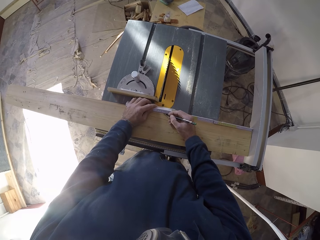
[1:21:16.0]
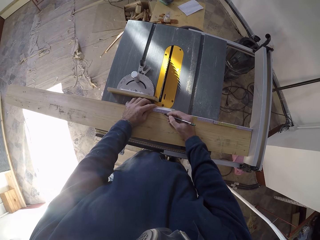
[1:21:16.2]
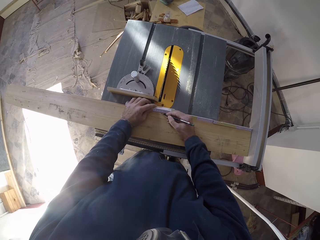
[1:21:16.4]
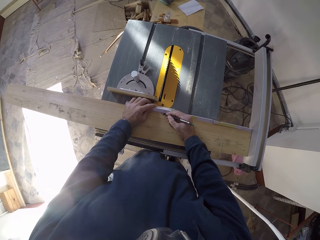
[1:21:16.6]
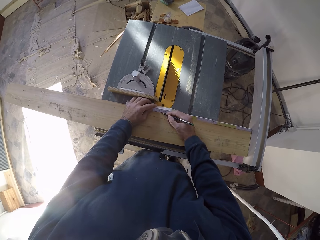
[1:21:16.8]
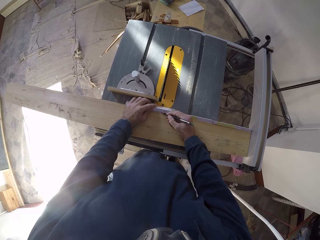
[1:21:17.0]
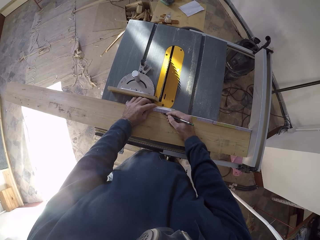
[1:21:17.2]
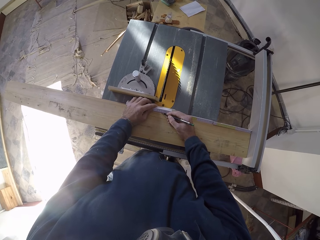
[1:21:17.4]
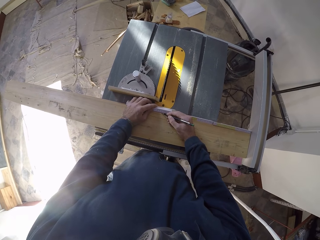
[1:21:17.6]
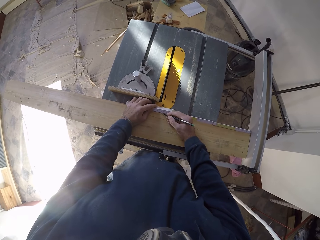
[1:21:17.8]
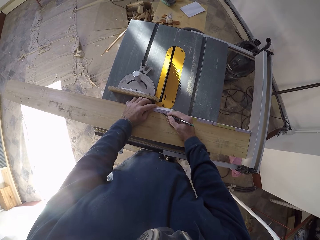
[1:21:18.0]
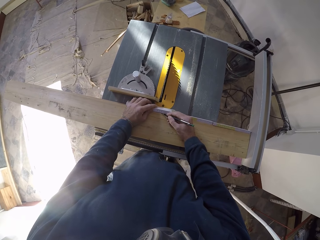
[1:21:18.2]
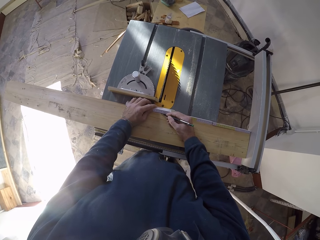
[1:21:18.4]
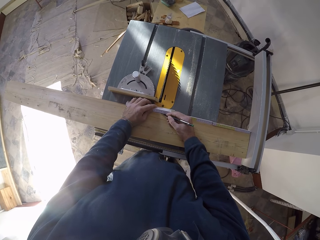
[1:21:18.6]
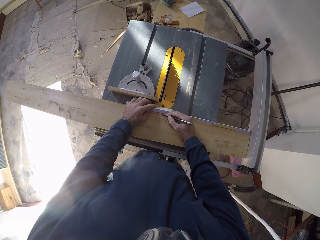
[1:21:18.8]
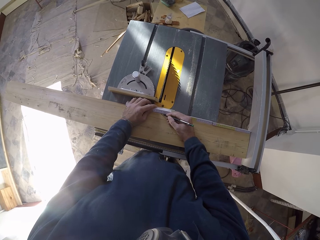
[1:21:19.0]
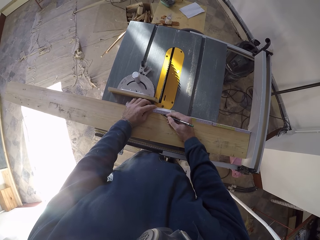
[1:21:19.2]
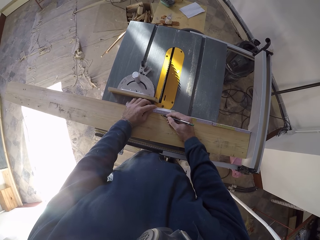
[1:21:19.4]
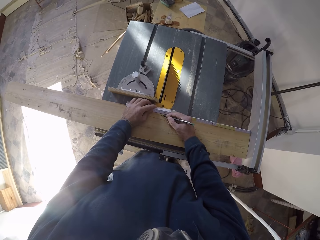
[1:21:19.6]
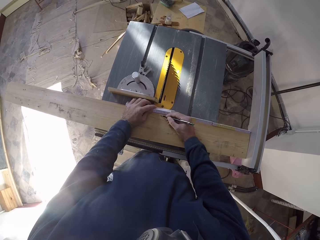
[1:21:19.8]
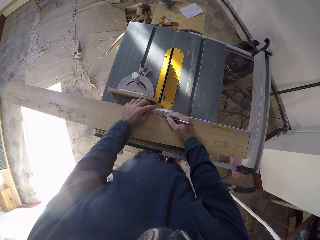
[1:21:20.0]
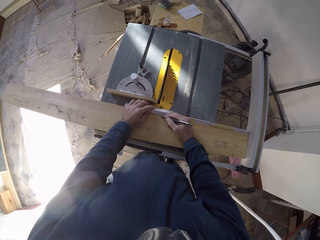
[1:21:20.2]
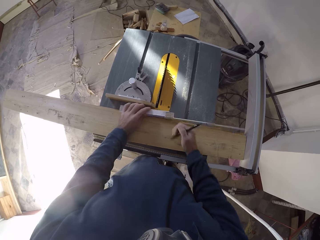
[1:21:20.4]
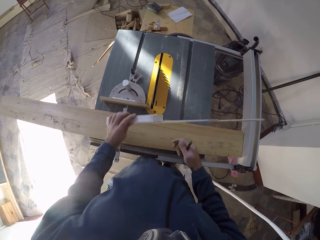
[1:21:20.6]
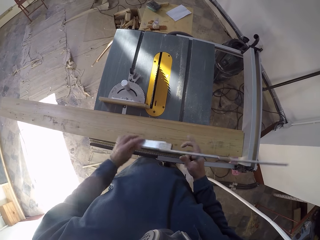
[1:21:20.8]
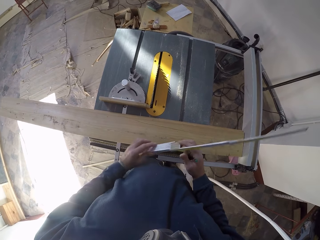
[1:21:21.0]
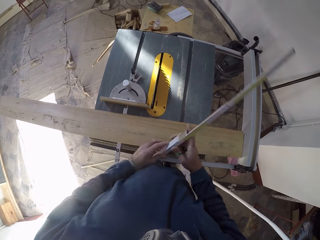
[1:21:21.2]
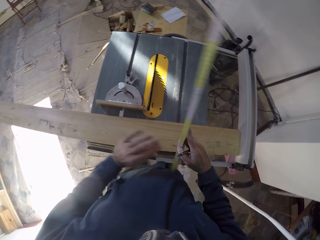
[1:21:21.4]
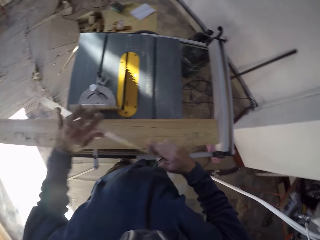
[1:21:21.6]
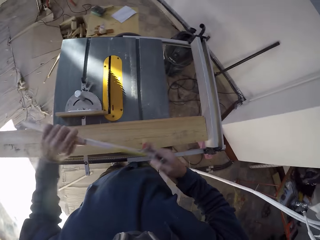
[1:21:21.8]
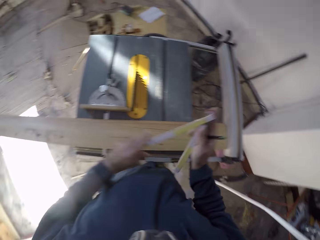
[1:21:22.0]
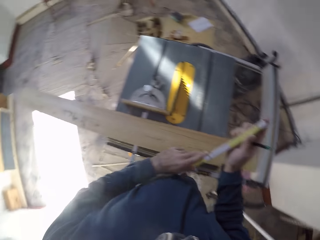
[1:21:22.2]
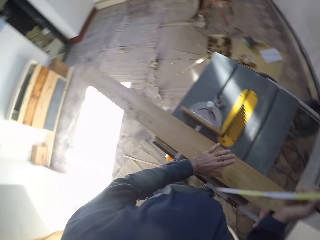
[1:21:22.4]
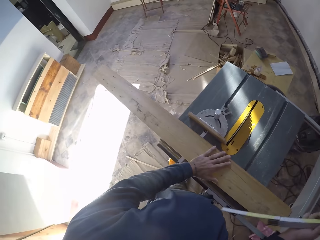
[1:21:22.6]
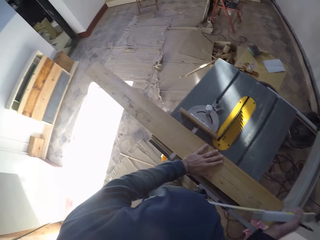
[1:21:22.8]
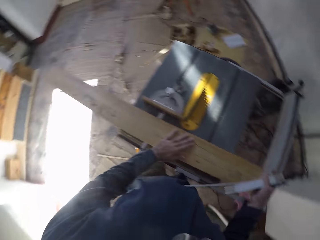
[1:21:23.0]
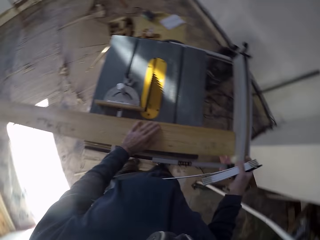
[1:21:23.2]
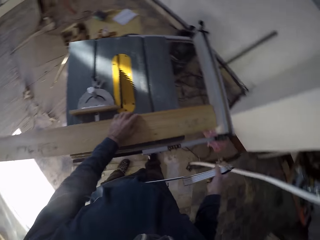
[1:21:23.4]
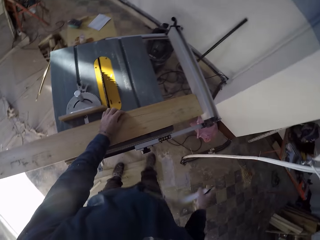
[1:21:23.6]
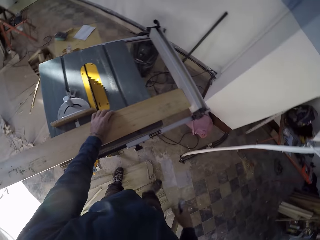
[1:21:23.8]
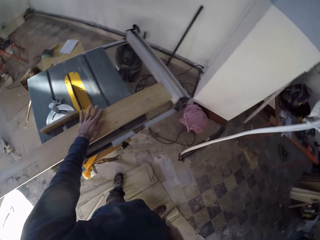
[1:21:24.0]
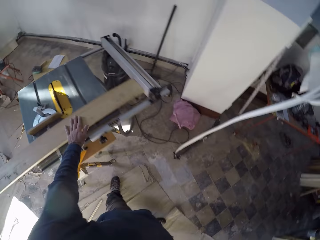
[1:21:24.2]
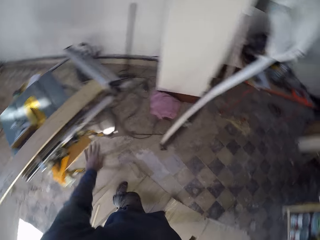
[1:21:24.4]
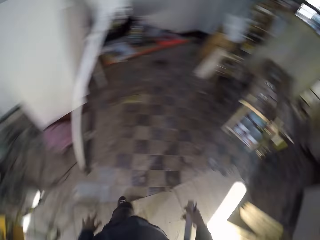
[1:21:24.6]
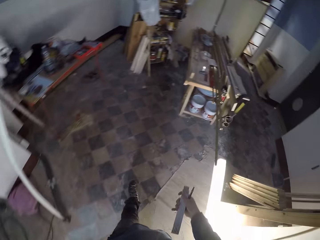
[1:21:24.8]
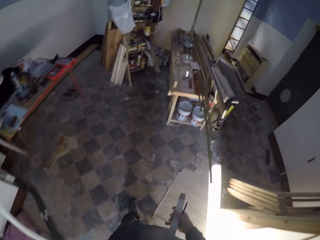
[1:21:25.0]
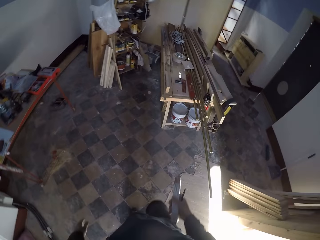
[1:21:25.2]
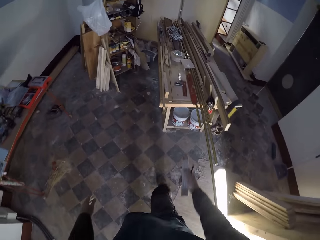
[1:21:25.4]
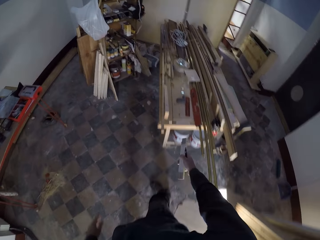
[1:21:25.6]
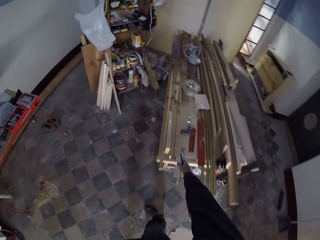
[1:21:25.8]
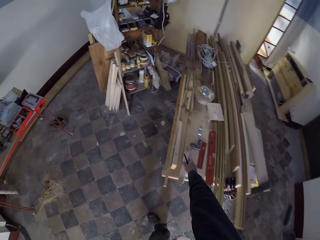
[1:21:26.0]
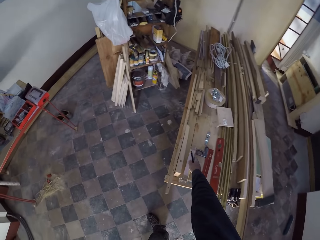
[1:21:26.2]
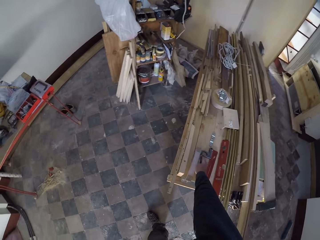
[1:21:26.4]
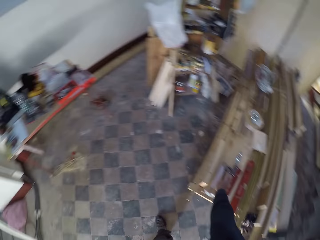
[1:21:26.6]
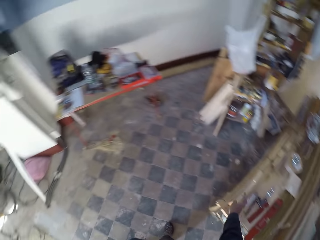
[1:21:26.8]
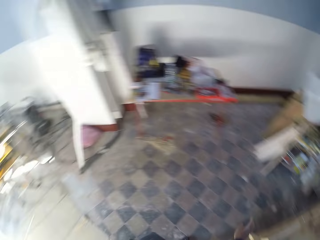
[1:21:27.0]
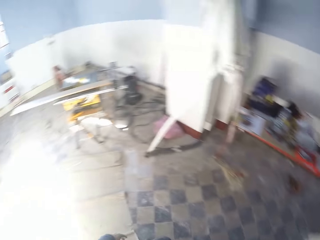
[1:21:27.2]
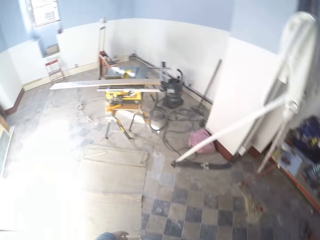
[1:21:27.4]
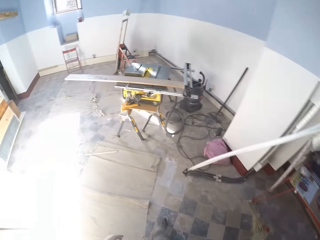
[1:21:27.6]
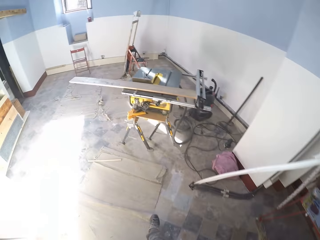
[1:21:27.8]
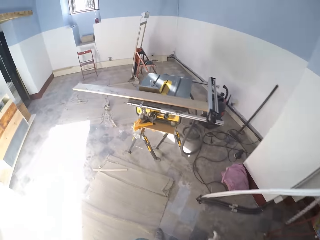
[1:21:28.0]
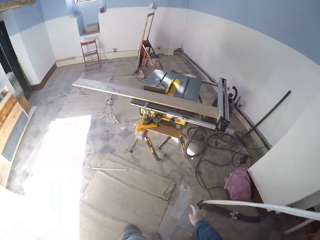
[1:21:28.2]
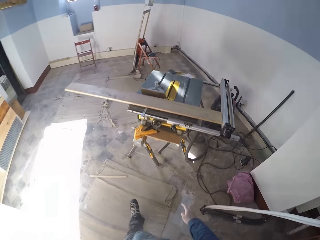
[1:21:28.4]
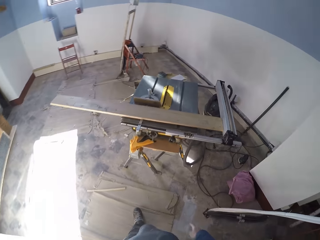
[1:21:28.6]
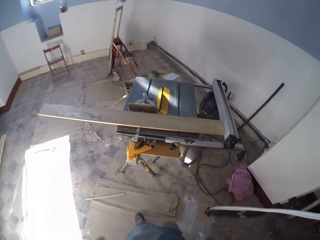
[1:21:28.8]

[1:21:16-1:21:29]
The camera wearer lifts the foldable ruler from the long wood plank with his left hand. He measures the long wood plank with the foldable ruler in his right hand. He holds the measurement tool. He places his left hand on the long wood plank. He folds the measurement tool. He walks. He places the foldable ruler and biro on the workbench with his right hand. He walks.

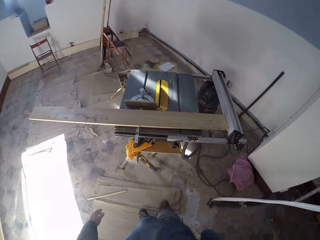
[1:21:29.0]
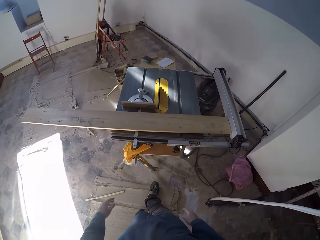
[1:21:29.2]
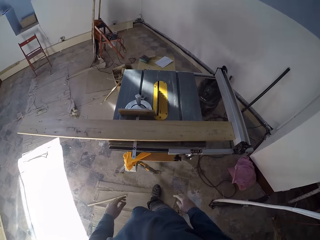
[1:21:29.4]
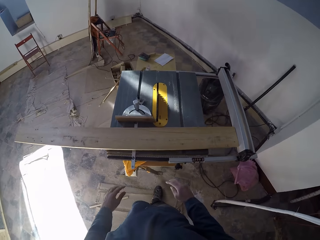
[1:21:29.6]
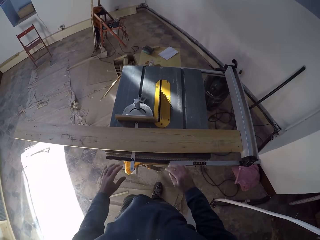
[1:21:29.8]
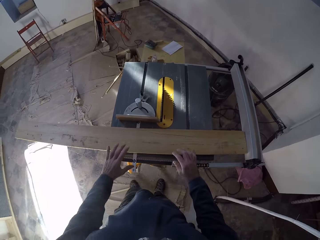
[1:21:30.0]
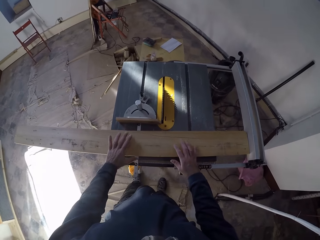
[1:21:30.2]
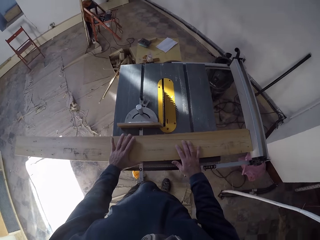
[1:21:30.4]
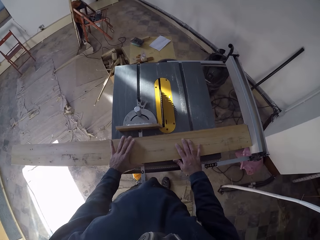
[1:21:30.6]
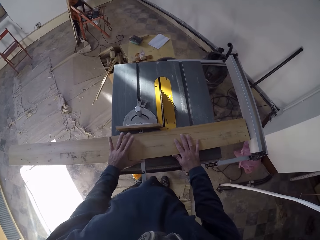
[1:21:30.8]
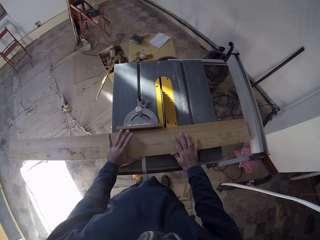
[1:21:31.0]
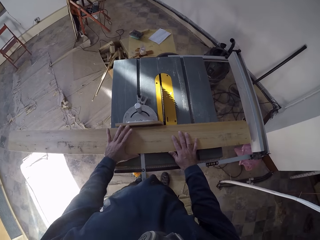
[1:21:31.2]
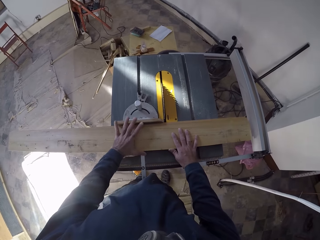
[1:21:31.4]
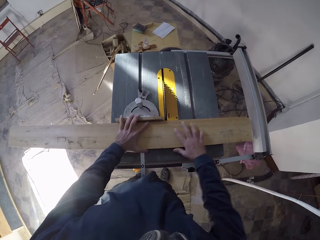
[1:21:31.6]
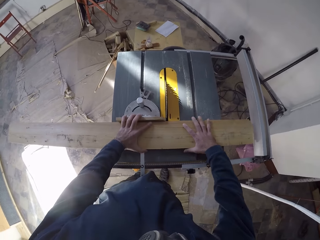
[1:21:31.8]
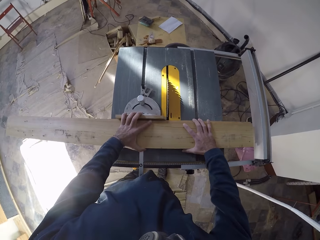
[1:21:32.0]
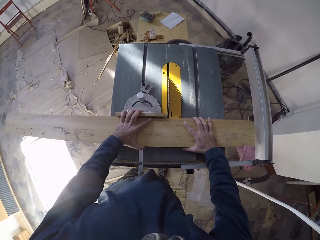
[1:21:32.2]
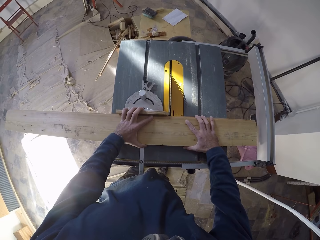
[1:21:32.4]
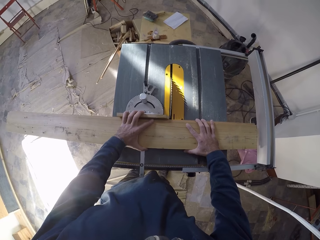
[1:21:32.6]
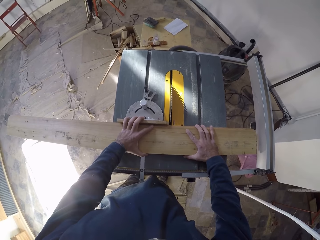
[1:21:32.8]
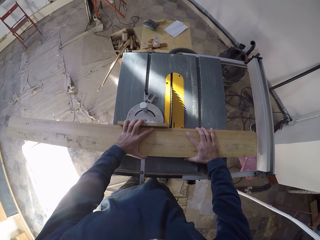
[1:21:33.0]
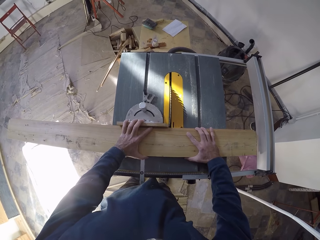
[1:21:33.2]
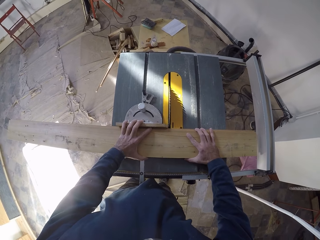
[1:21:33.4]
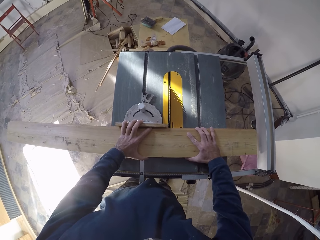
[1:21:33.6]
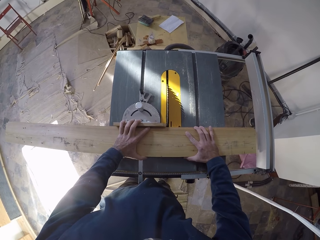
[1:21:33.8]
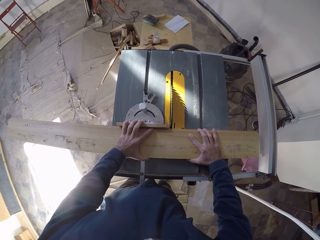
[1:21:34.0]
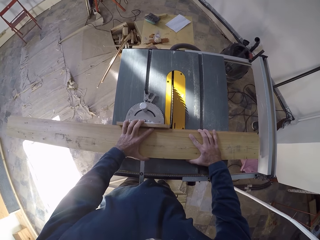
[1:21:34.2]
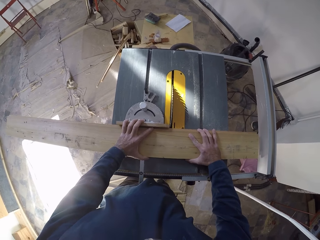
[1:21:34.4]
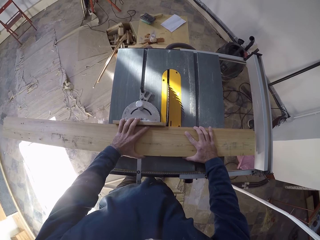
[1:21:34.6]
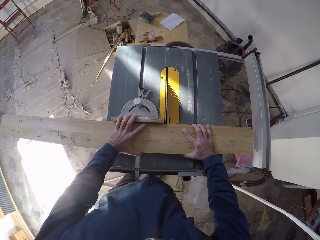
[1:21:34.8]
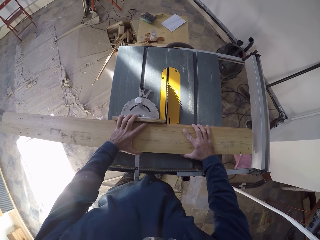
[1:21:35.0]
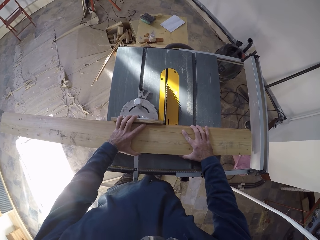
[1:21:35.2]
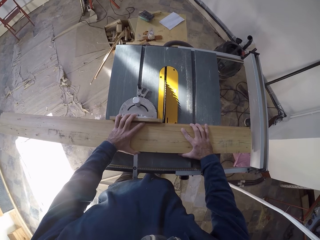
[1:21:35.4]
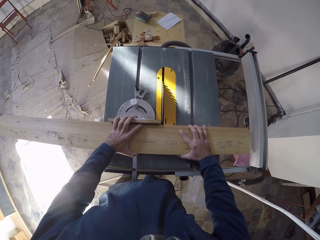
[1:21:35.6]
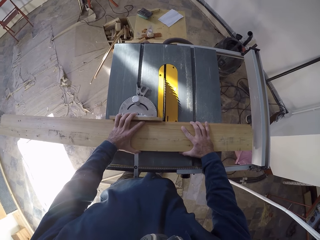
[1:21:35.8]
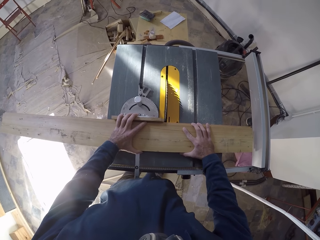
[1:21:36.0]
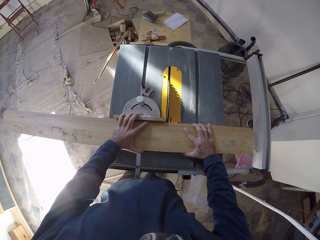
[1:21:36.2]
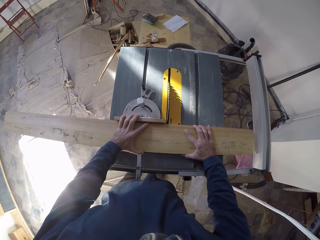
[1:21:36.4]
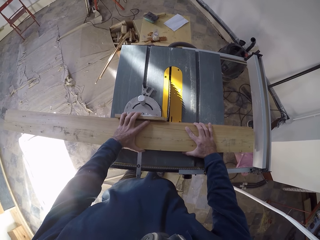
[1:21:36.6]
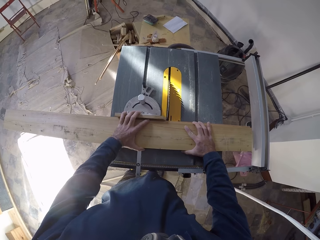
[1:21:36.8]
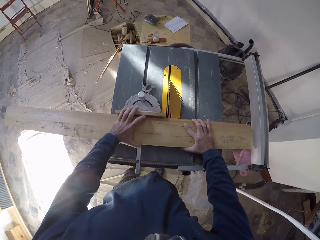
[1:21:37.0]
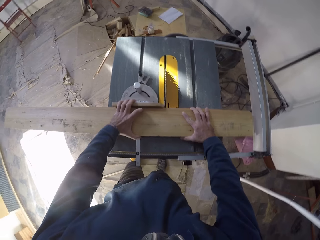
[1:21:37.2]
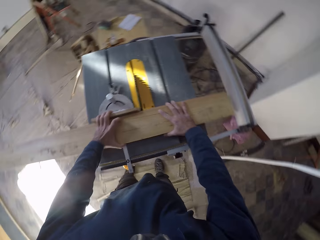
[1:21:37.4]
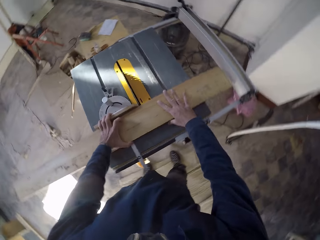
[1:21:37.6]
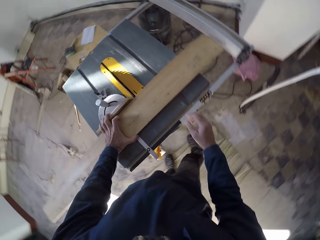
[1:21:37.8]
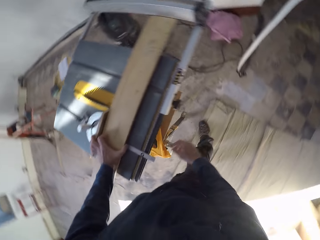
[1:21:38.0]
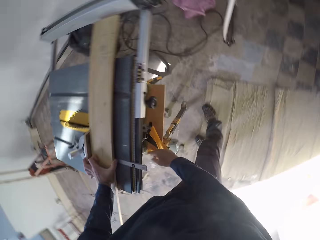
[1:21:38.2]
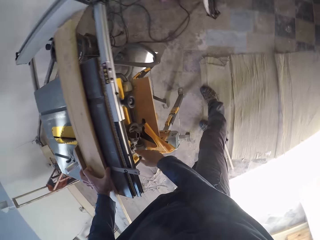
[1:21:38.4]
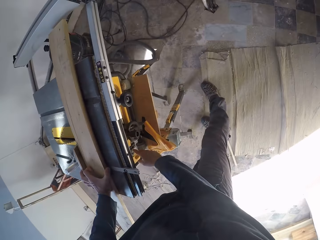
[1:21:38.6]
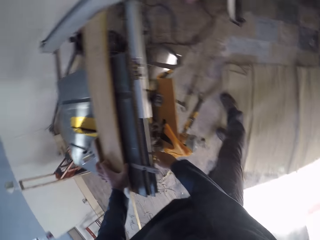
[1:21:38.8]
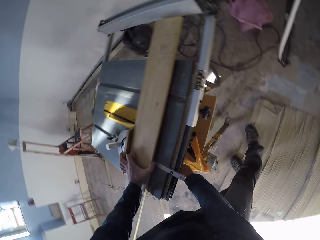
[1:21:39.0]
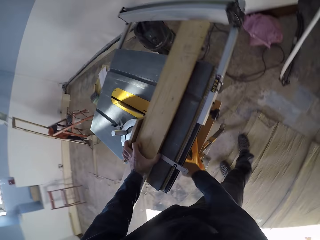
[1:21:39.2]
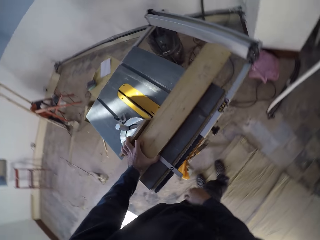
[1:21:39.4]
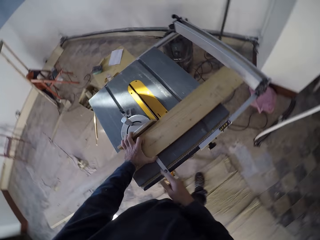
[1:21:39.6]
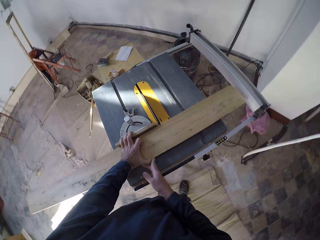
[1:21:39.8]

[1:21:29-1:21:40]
The camera wearer adjusts the long wood plank on a table saw with both hands. He places both hands on the wood. He turns on the table saw with his right hand.
